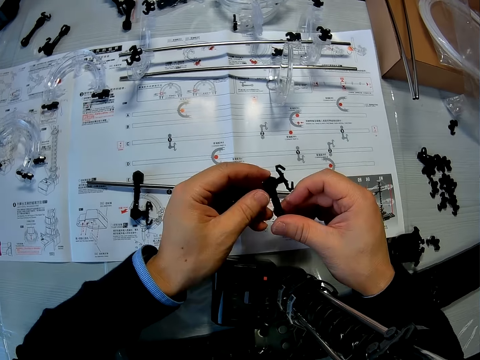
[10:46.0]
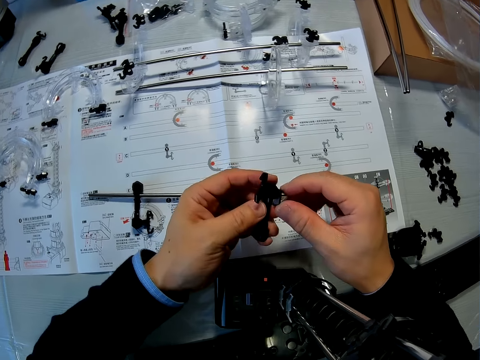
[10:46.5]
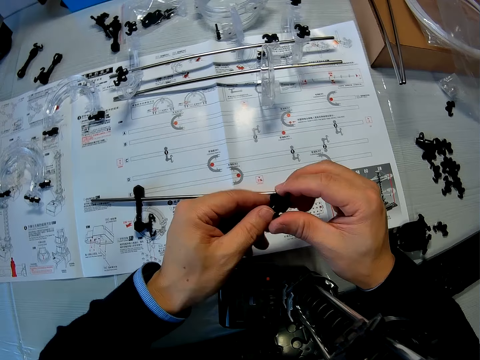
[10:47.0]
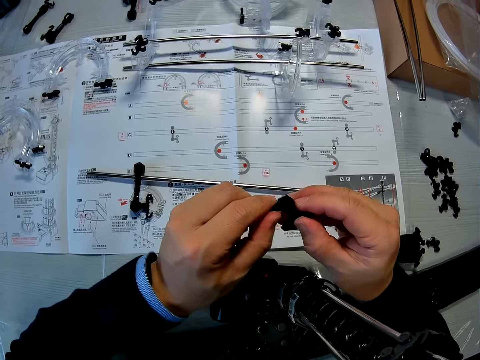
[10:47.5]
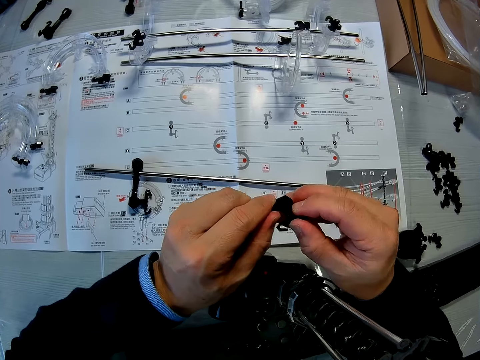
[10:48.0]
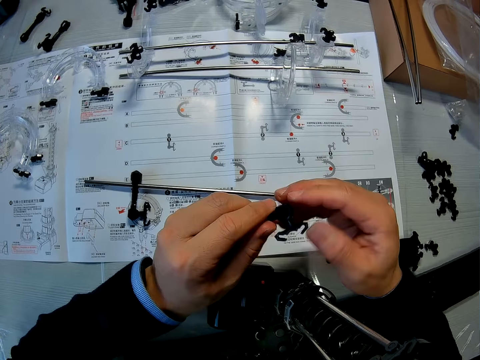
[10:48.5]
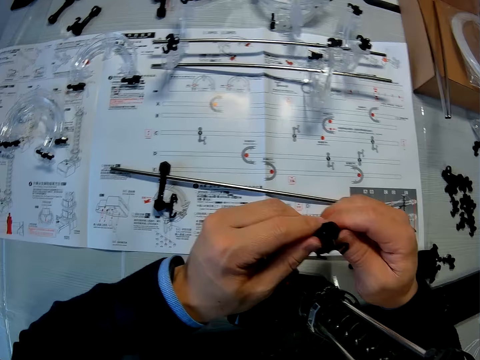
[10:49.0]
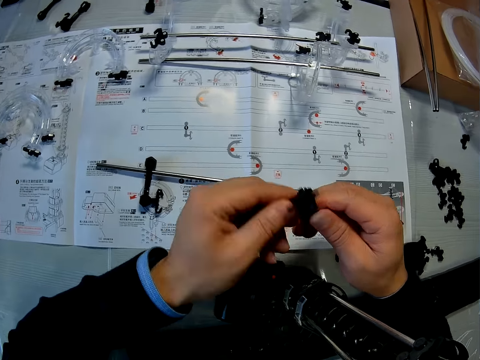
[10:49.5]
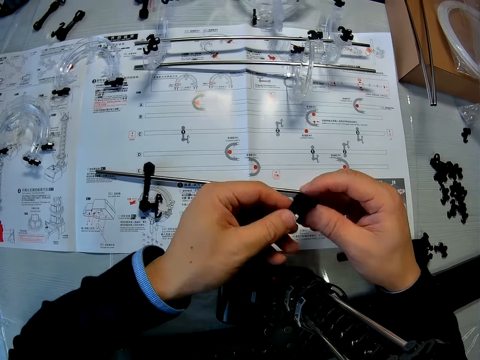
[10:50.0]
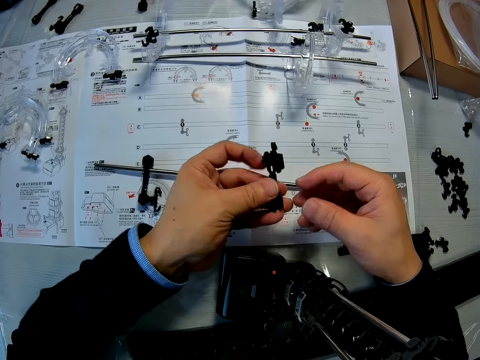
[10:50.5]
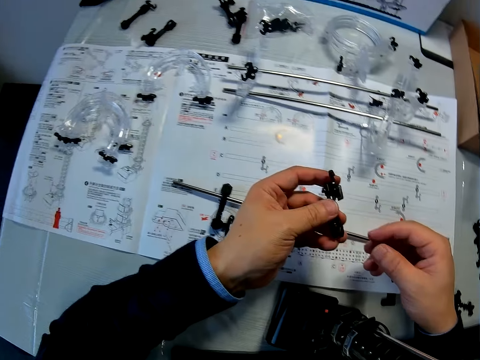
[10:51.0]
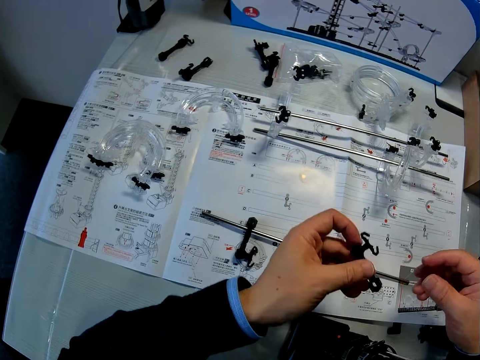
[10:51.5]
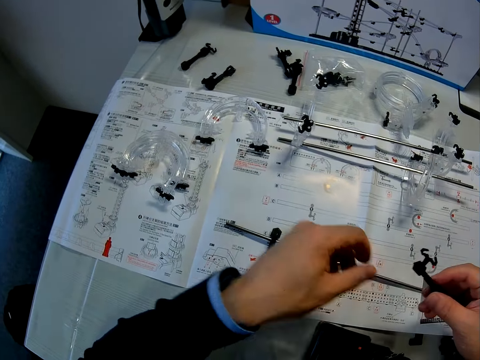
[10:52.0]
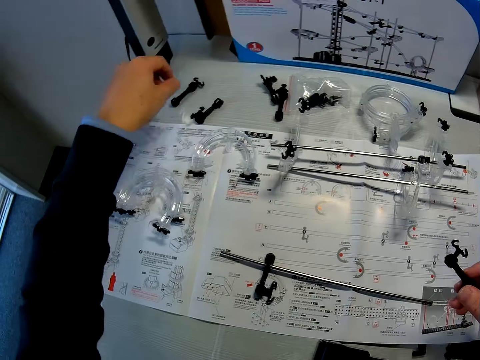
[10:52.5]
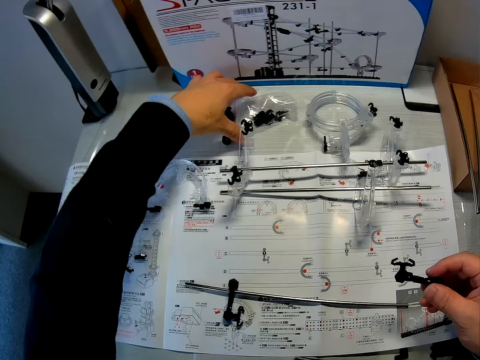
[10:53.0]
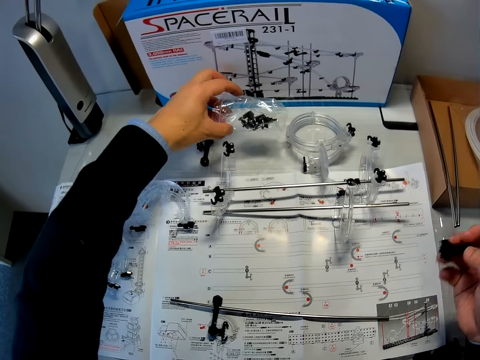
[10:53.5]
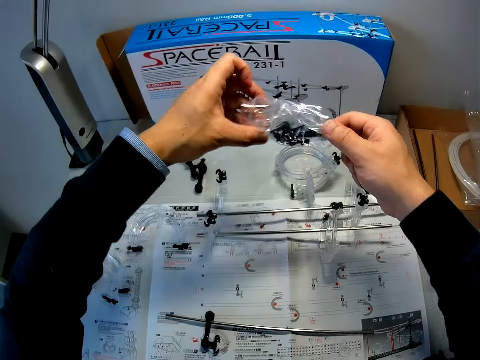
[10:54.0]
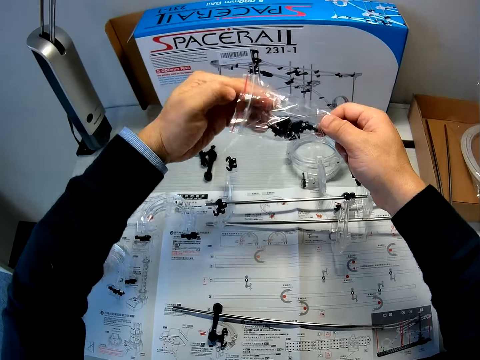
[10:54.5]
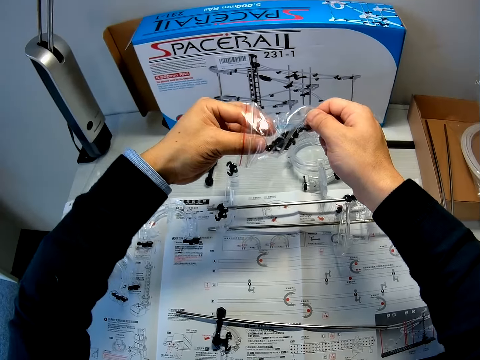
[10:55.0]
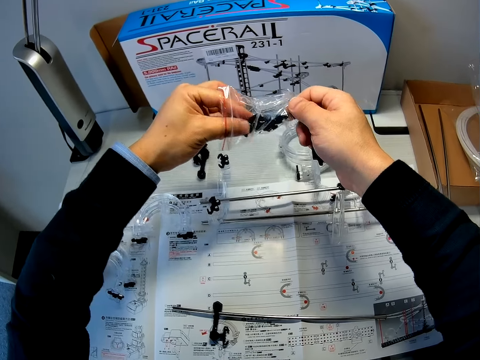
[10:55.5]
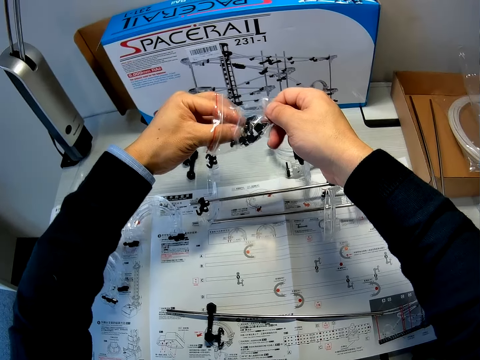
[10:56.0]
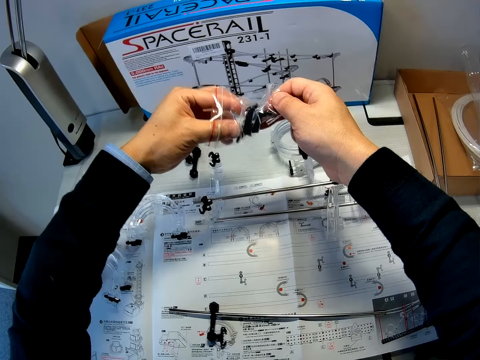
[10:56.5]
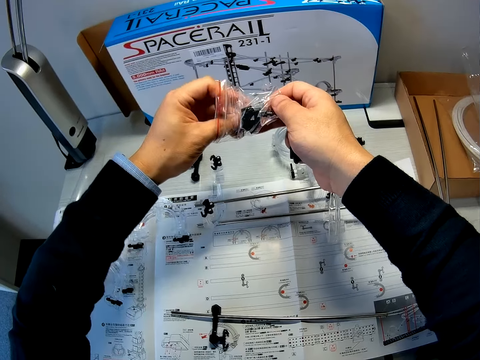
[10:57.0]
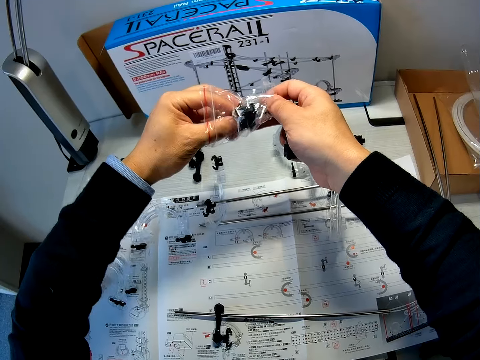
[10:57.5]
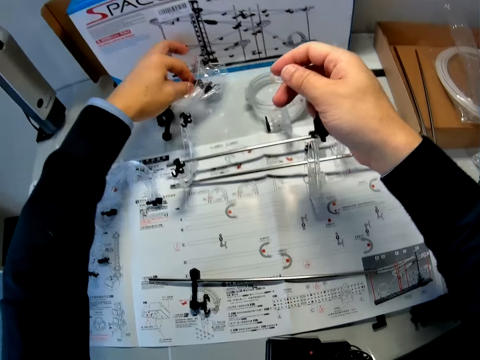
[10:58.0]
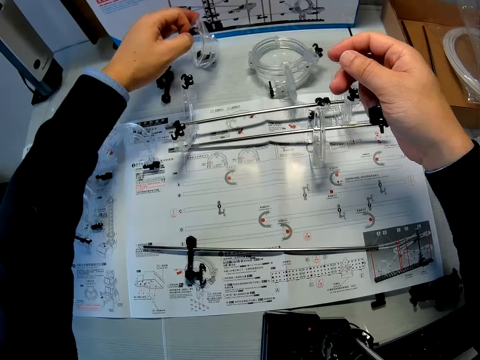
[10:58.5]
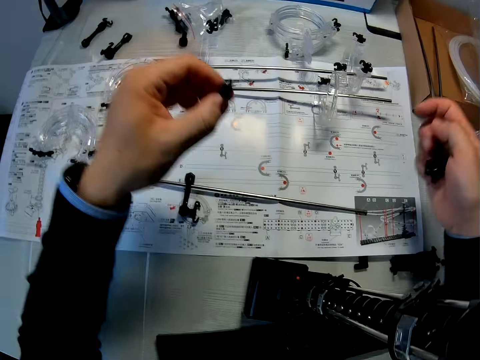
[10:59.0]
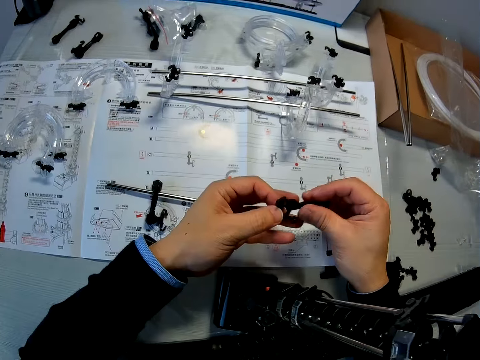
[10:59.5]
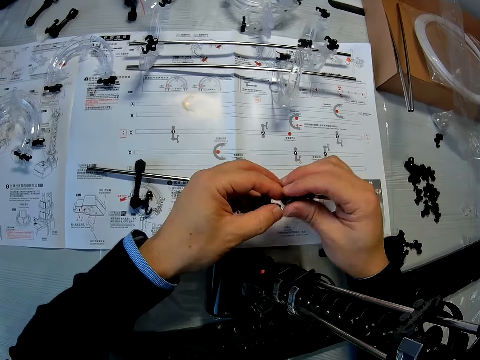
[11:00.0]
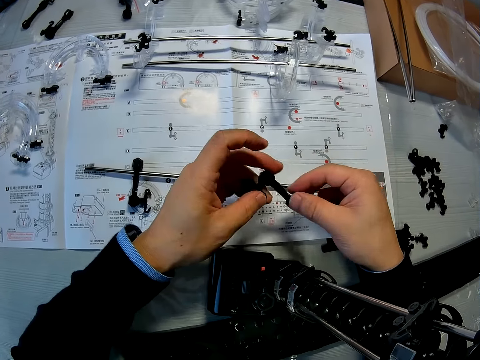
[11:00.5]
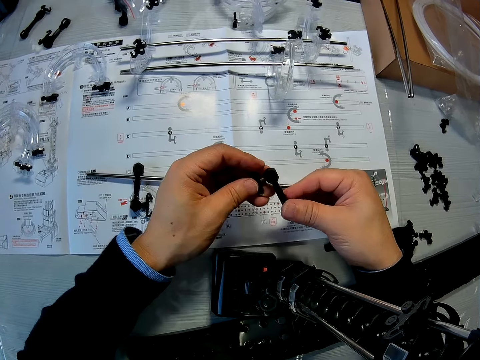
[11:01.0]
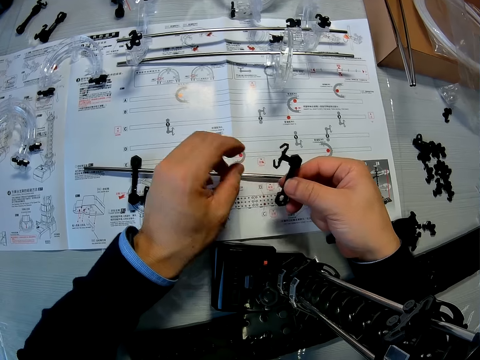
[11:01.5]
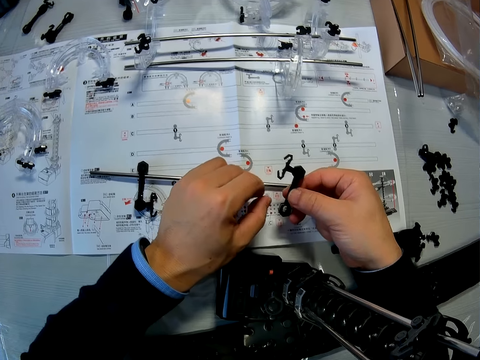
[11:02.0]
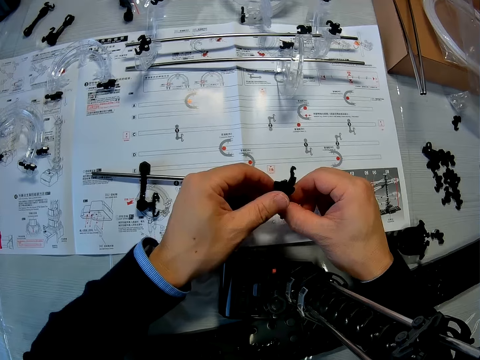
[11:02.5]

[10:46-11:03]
The camera wearer picks up a pack of Marble roller coaster pieces from the table using his left hand. He holds the pack with both hands. He removes a Marble roller coaster piece from the pack using his left hand. He drops the pack of Marble roller coaster pieces on the table. He turns the piece with both hands. He moves the Marble roller coaster piece from his left hand to his right hand. He checks the coupled Marble roller coaster pieces.

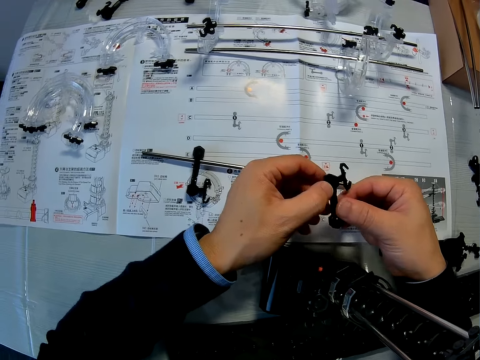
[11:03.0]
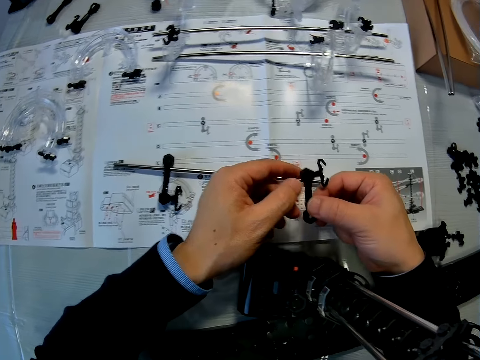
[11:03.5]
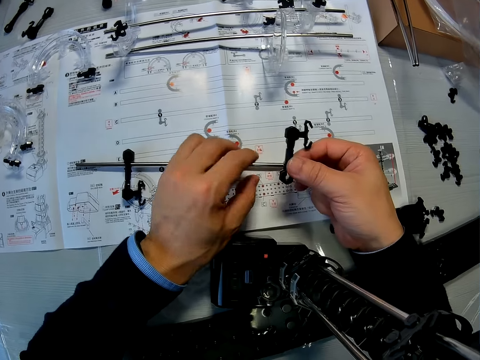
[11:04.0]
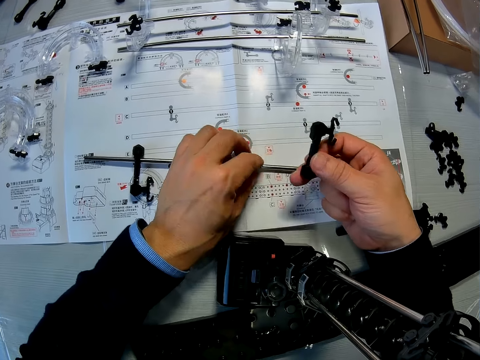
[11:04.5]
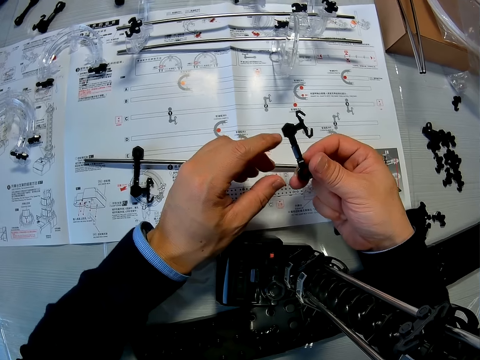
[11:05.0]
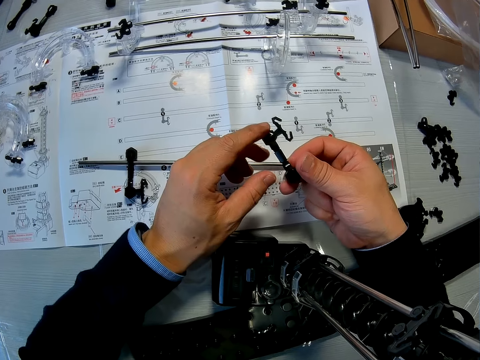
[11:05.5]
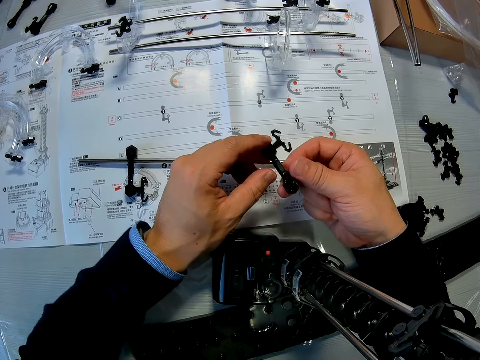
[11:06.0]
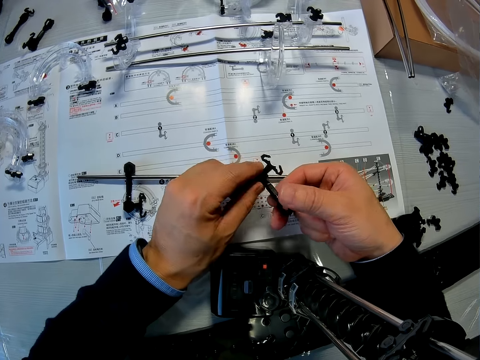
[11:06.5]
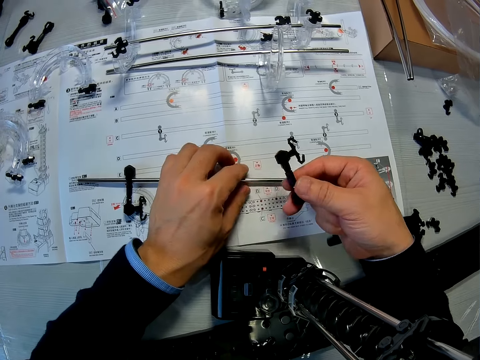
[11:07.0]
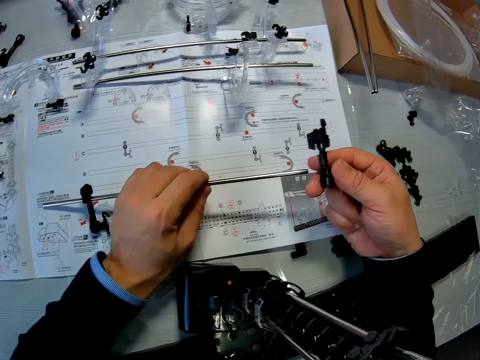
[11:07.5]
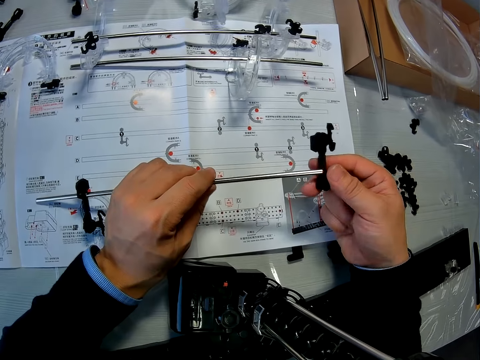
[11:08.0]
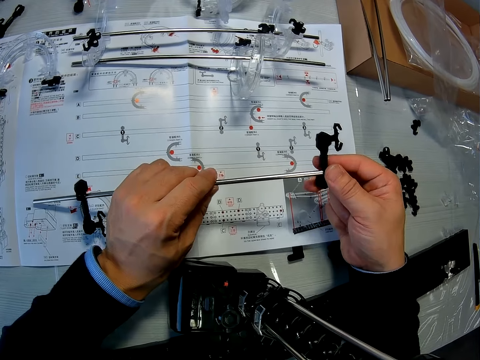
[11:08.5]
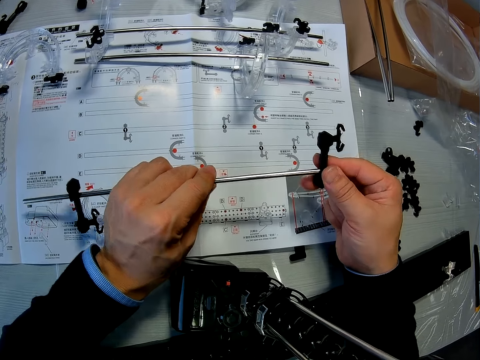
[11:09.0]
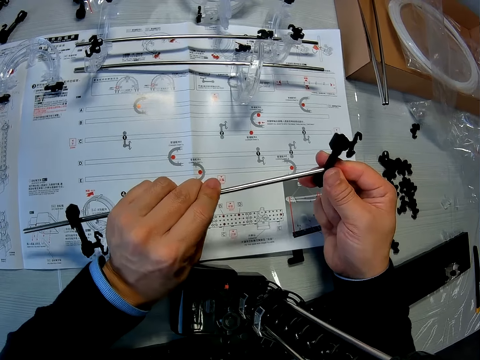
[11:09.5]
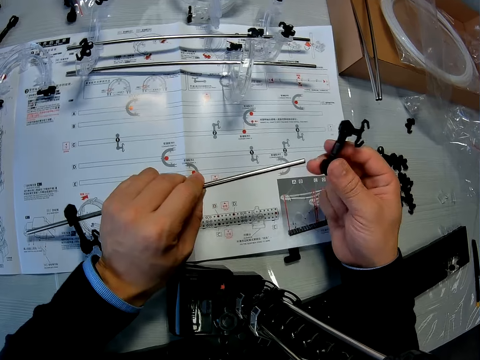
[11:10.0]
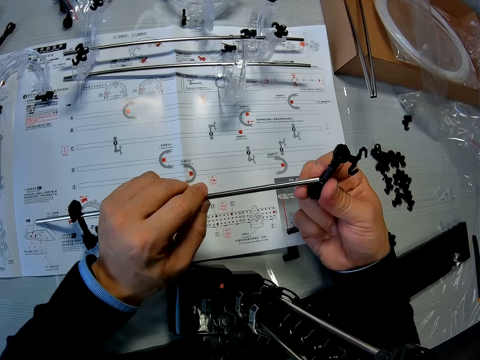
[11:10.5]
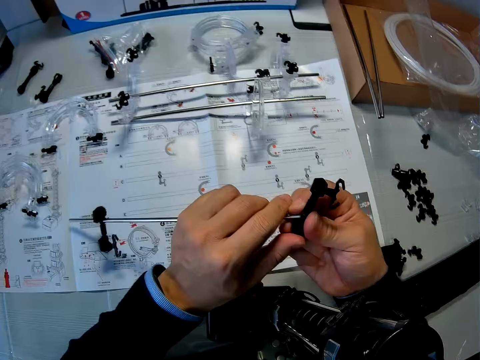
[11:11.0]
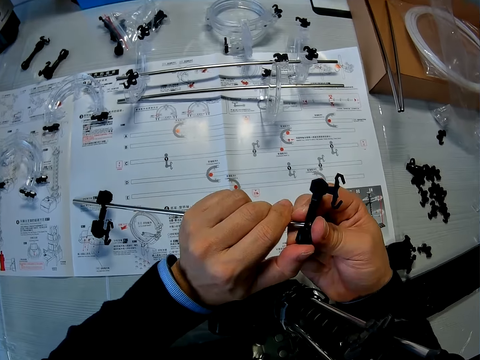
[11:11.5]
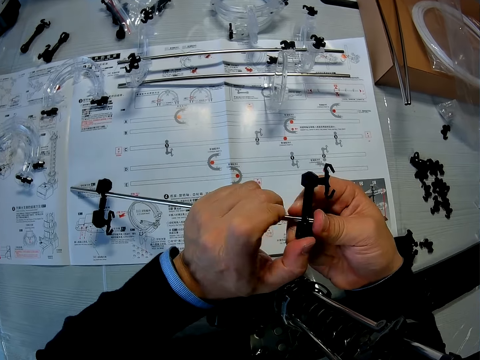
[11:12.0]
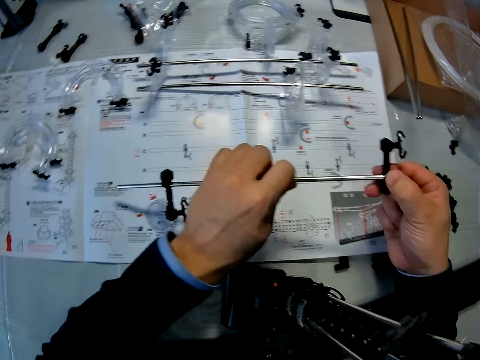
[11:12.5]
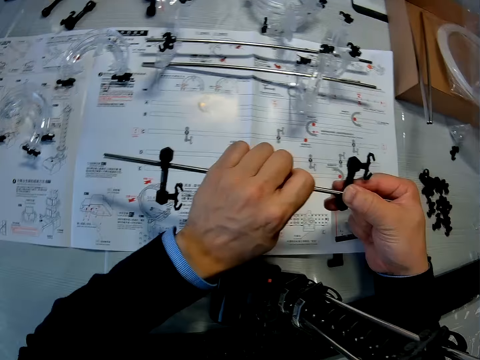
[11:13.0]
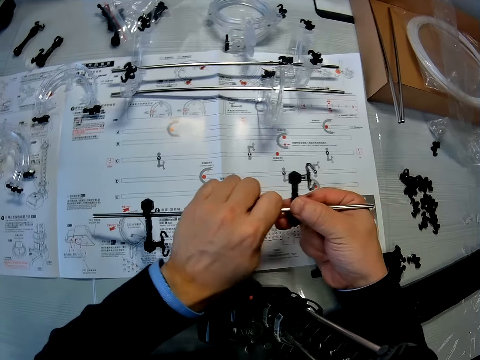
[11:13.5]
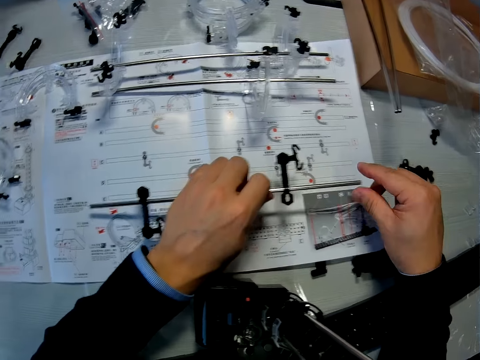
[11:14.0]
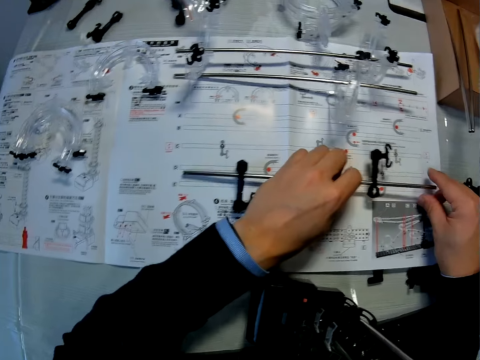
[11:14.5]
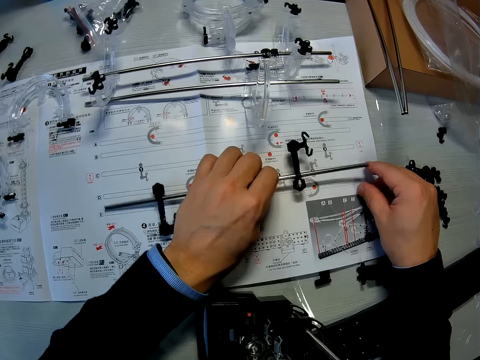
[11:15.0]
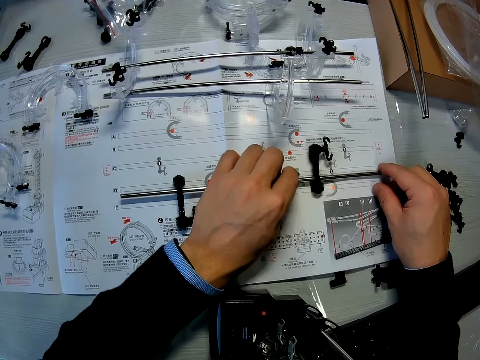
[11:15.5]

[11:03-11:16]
The camera wearer touches the shaft on the table with his left hand. He touches the coupled Marble roller coaster pieces. He picks up the coupled Marble roller coaster pieces from the table with his left hand. He fixes the two coupled Marble roller coaster pieces. He drops the coupled Marble roller coaster pieces on the table.
